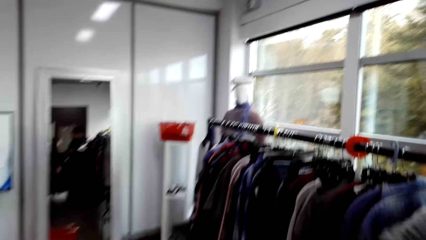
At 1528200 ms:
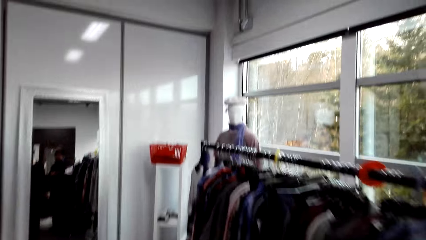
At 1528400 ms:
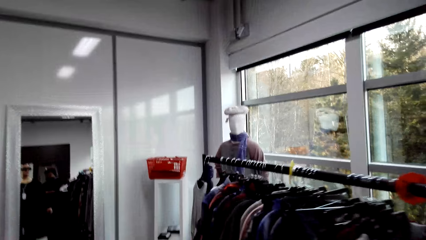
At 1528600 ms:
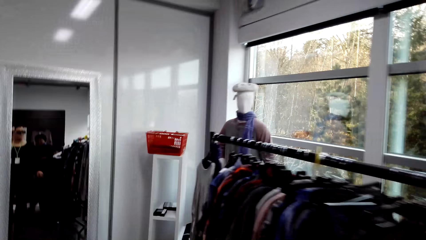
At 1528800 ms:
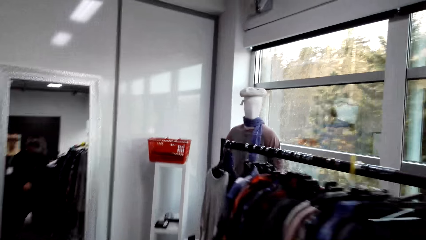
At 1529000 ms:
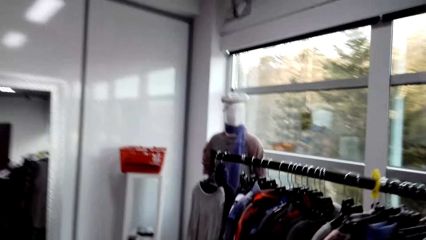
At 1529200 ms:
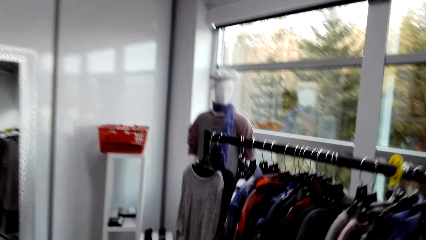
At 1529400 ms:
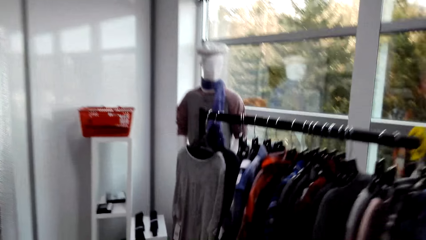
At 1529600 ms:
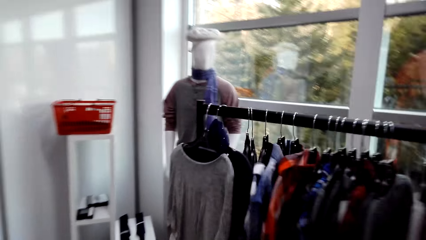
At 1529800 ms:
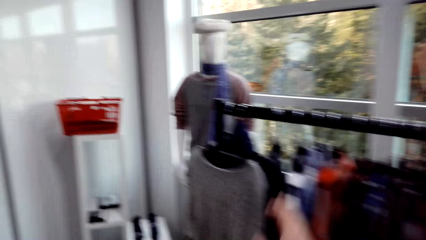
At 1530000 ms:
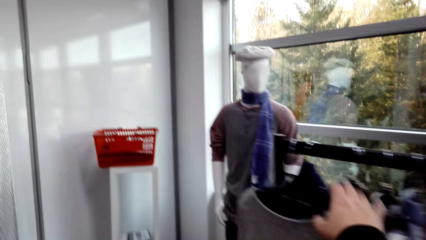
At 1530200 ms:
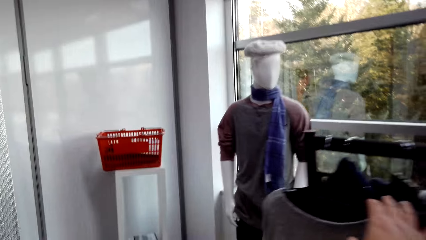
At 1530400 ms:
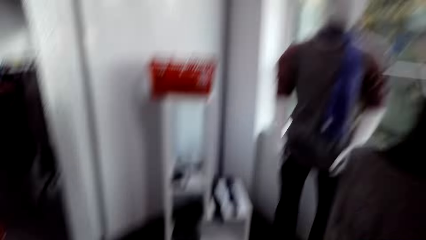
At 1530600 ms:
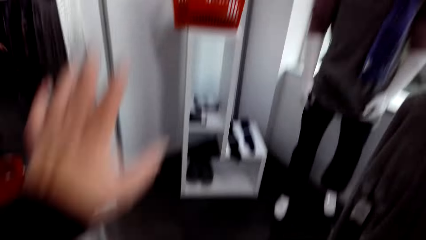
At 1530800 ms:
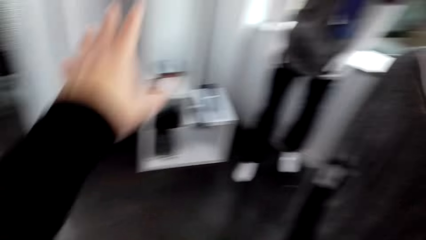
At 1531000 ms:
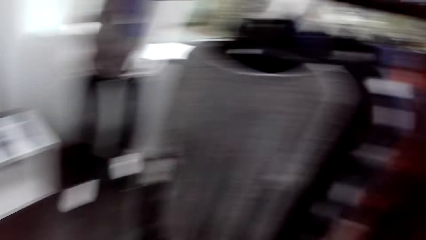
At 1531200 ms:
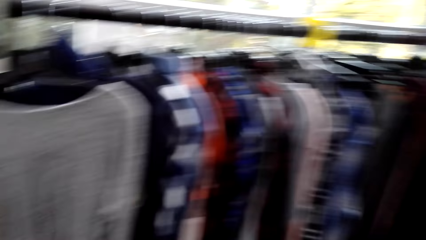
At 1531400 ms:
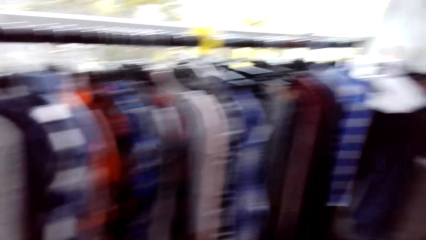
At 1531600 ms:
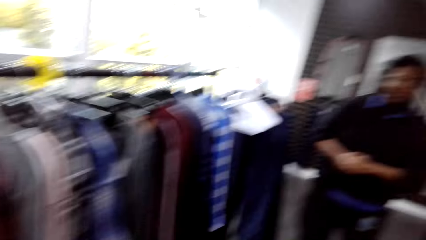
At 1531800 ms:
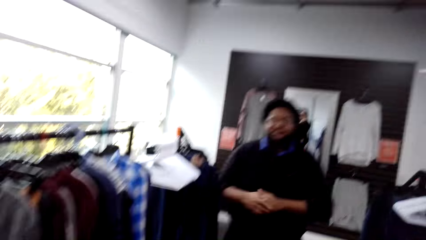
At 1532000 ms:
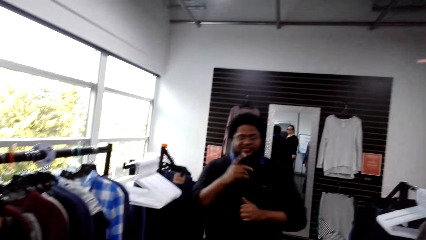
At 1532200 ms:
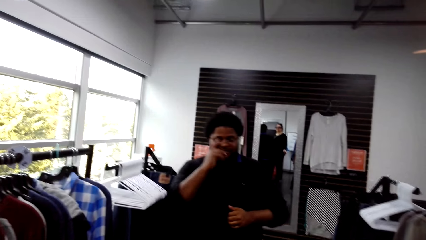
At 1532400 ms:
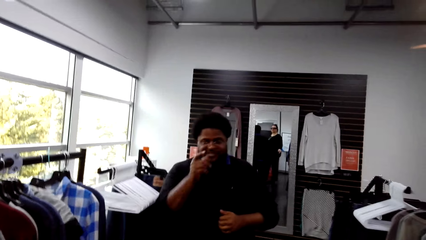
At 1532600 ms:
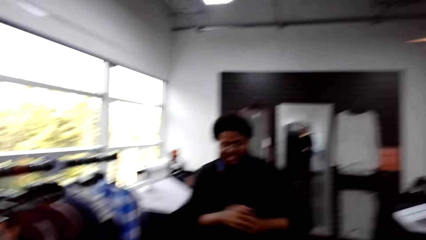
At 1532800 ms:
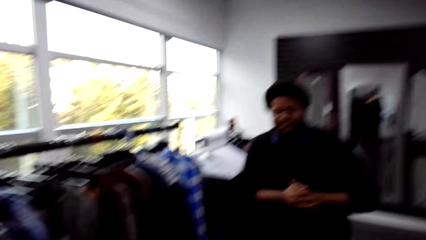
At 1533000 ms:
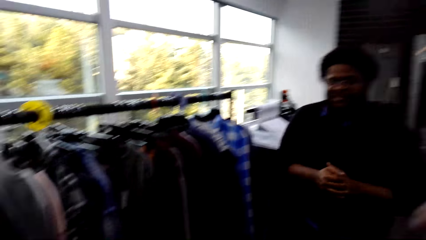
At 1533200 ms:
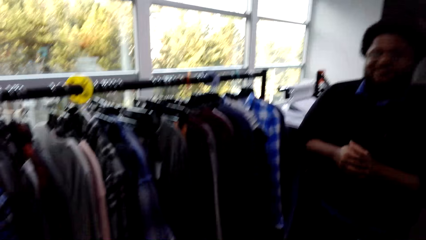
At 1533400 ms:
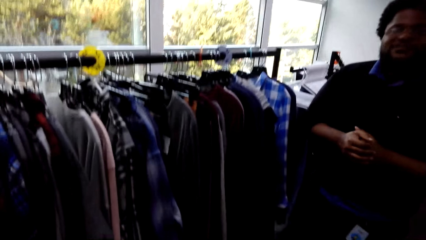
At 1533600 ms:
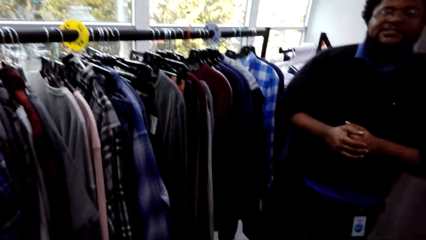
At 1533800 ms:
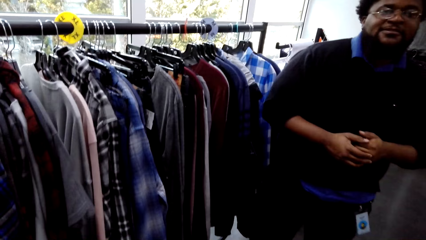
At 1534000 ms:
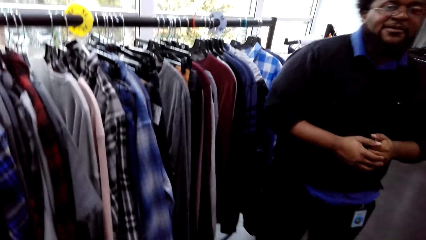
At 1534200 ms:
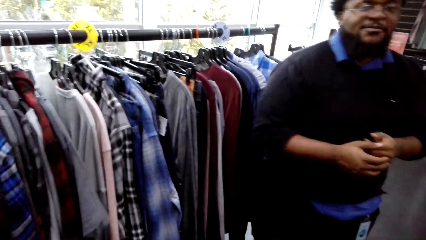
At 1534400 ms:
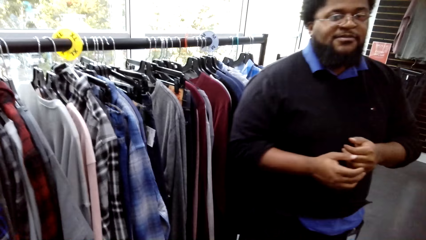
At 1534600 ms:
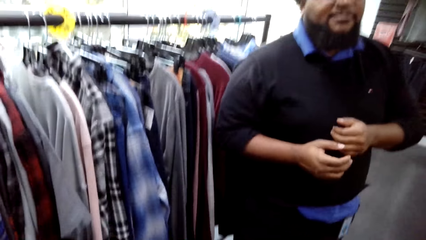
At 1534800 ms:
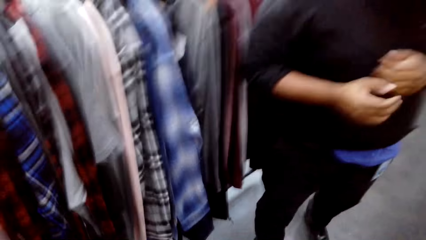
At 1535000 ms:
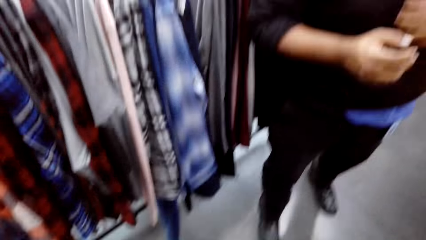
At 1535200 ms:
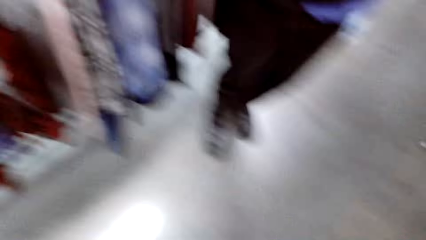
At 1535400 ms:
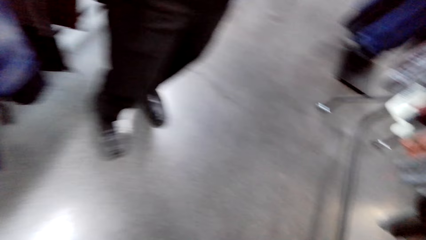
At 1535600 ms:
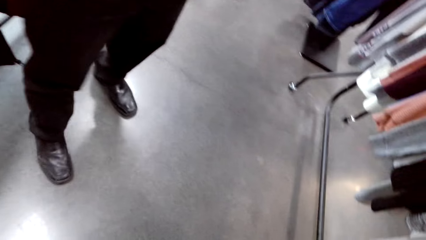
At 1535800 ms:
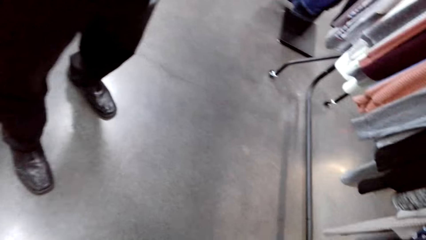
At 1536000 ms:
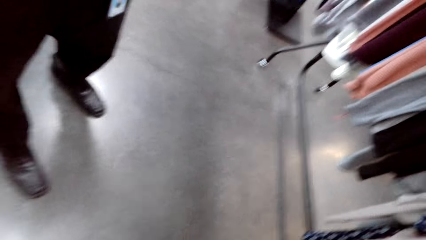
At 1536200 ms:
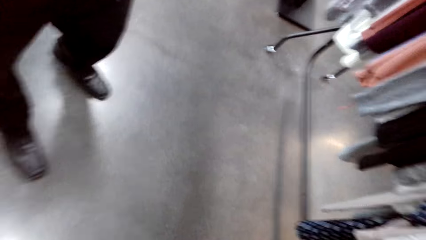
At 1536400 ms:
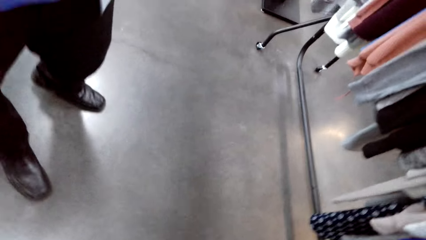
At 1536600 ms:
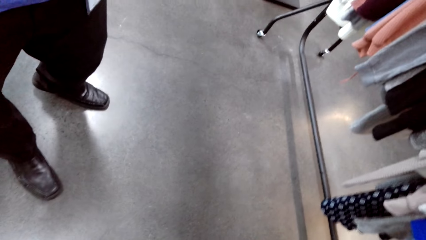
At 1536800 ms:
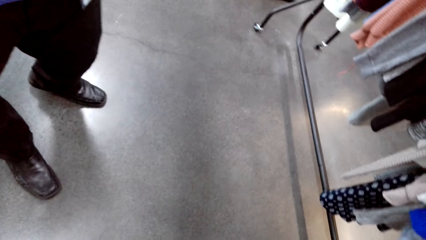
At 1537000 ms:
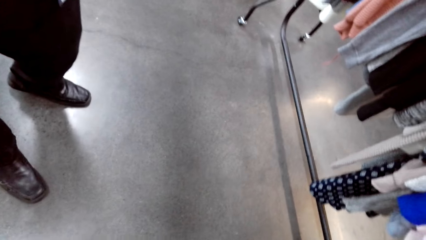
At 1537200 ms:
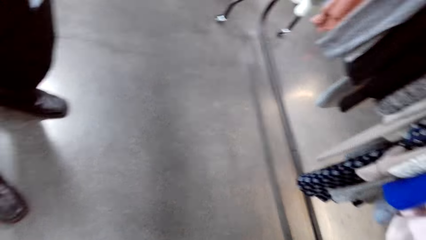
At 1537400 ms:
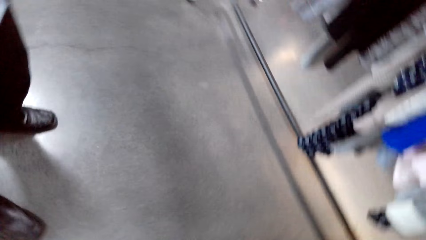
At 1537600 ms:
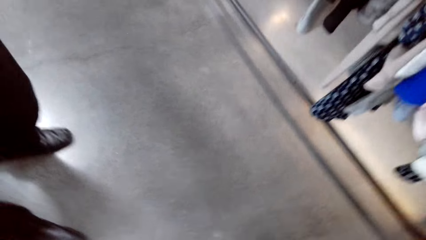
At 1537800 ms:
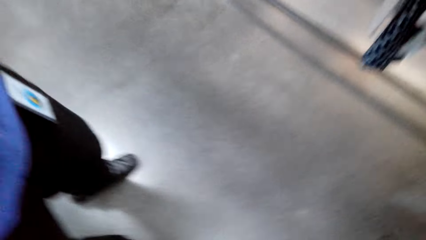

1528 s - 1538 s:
The camera wearer walks in the clothes shop. A man points at the camera wearer. The camera wearer interacts with the man.
